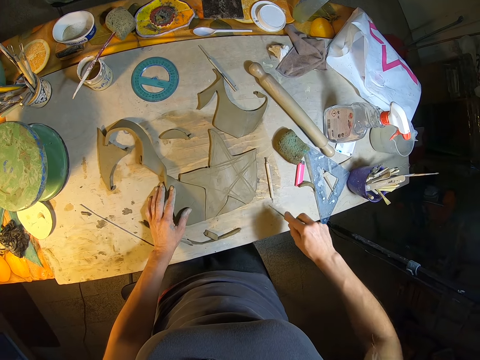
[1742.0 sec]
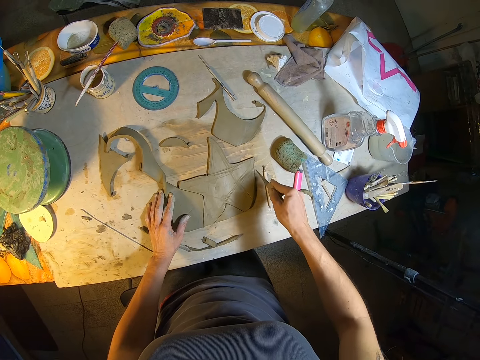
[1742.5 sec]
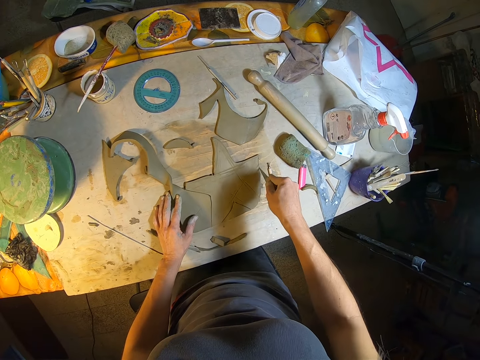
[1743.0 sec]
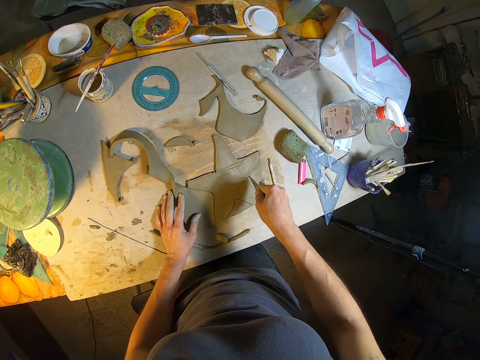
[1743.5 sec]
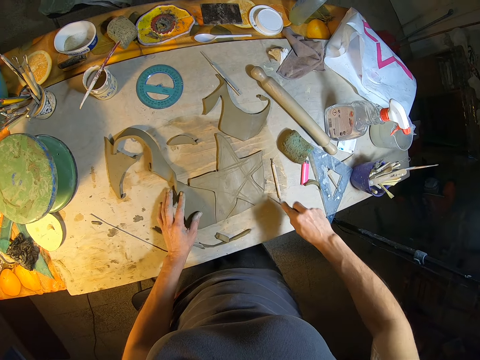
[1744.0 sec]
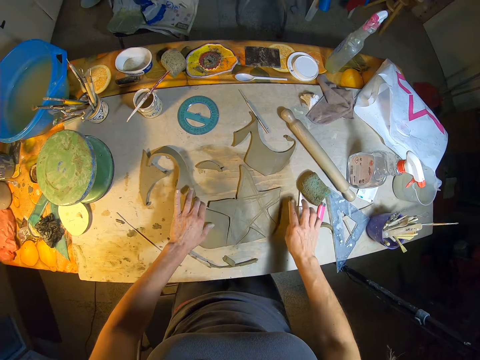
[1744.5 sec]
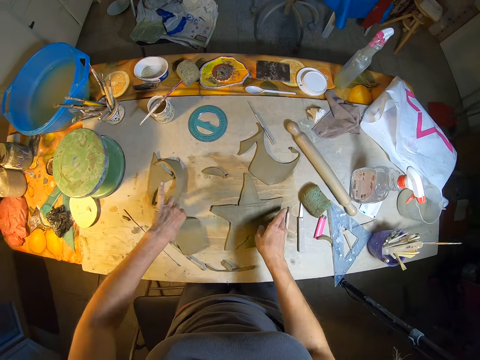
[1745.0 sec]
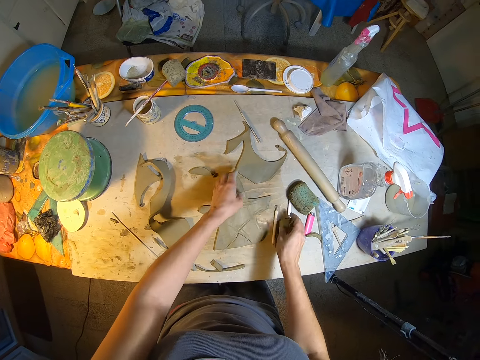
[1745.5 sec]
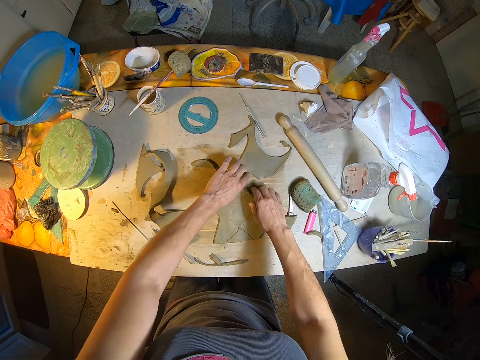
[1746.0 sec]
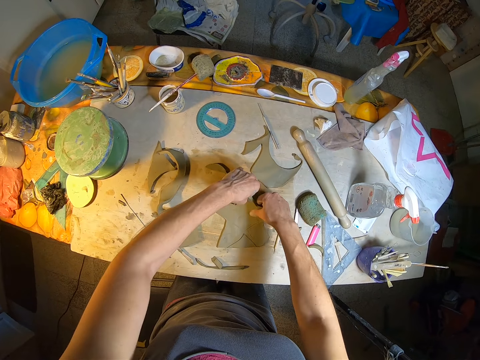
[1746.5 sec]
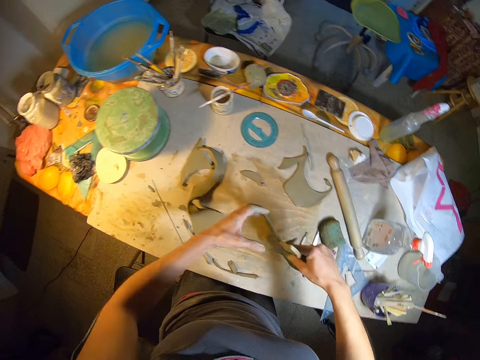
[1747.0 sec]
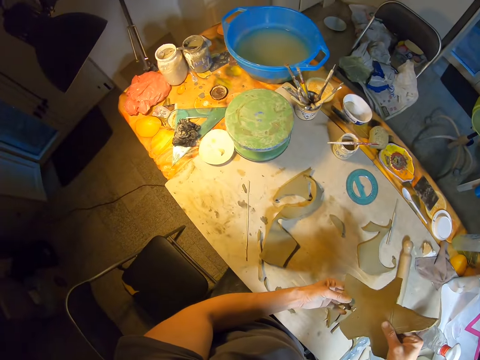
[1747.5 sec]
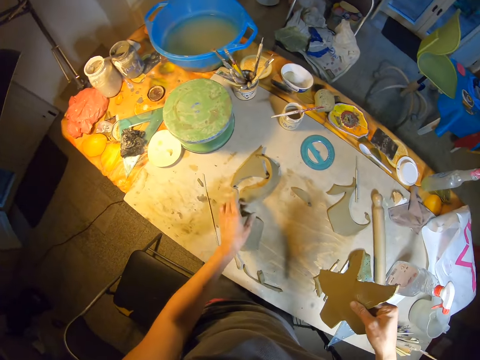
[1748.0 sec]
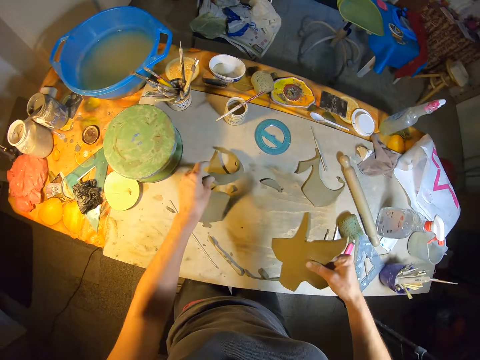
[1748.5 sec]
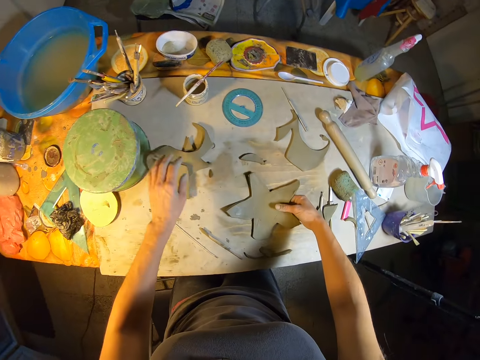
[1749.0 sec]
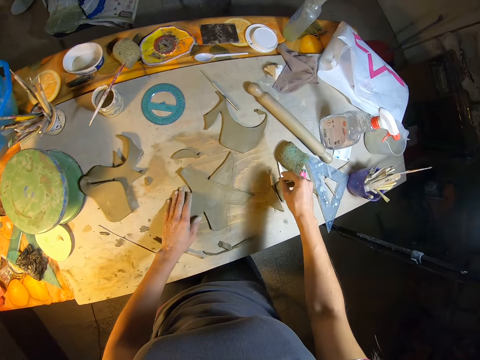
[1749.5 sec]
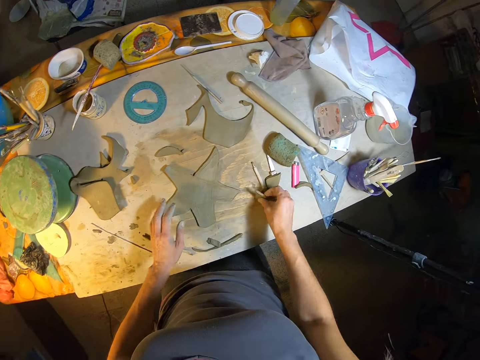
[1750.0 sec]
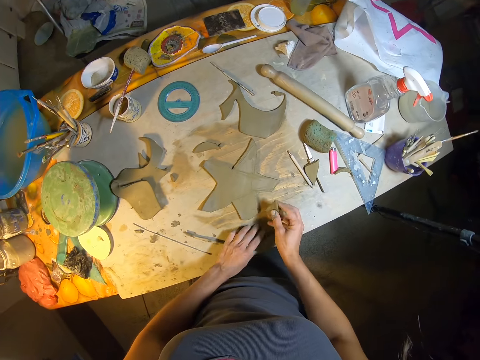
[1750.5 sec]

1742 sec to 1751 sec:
The camera wearer drops the knife on the table with her right hand. She removes the cut out part of the craft piece or mold clay on the table with her left hand. She picks the craft piece from the table with both hands. She moves the cut out part of the craft piece on the table with her left hand. She drops the craft piece on the table with her right hand. She checks the cut out part of the craft piece with both hands. She picks a piece of mold clay.

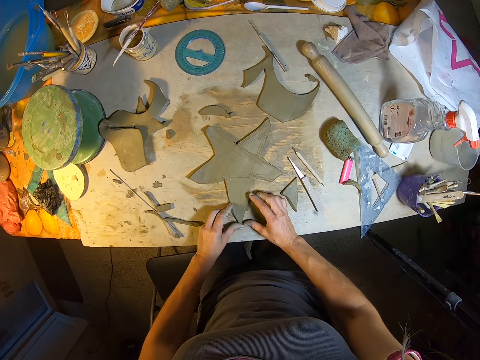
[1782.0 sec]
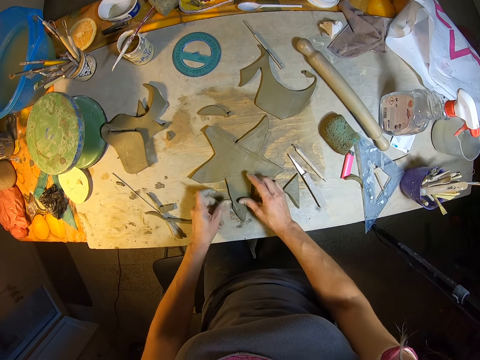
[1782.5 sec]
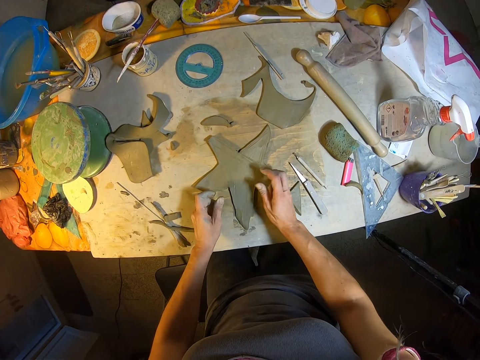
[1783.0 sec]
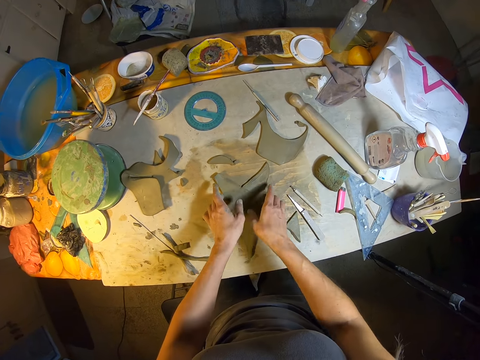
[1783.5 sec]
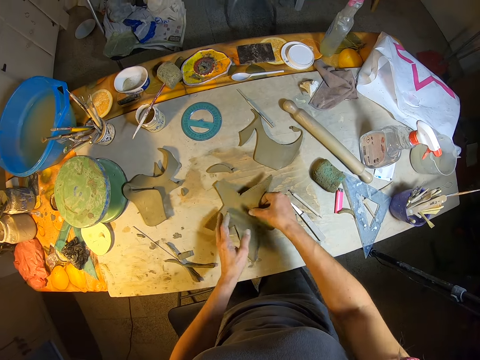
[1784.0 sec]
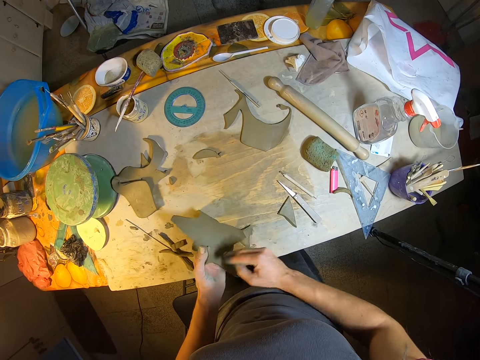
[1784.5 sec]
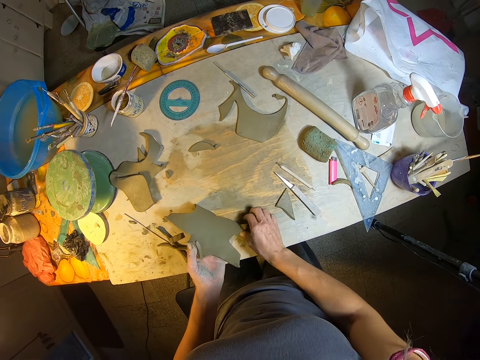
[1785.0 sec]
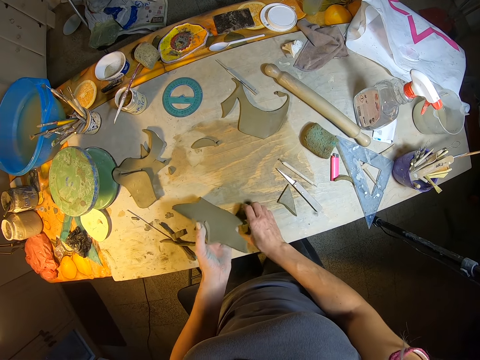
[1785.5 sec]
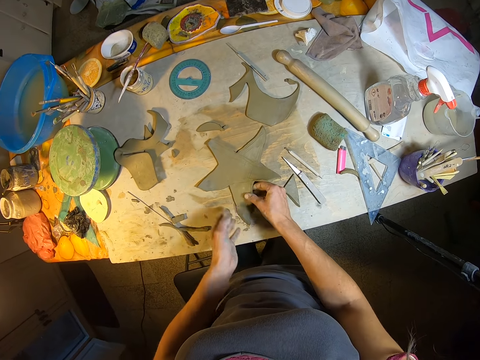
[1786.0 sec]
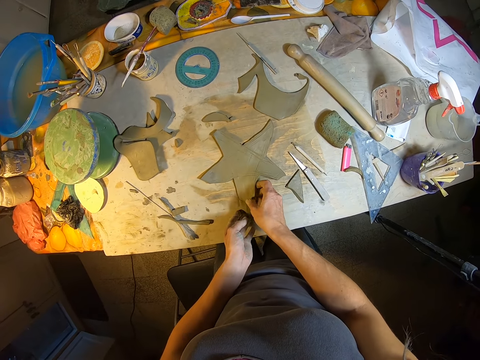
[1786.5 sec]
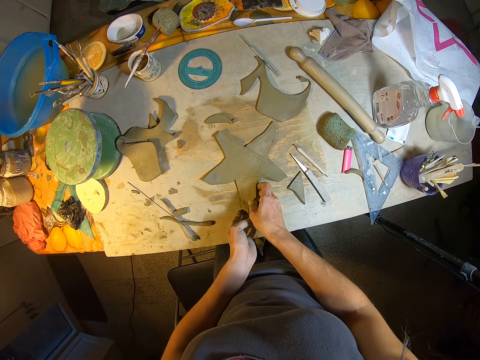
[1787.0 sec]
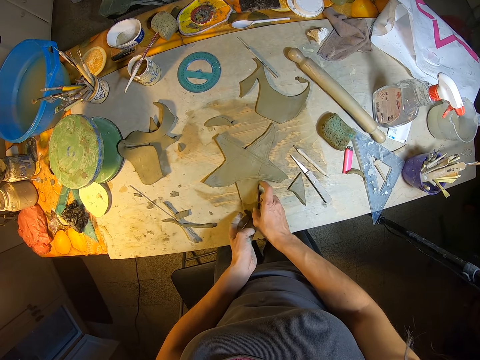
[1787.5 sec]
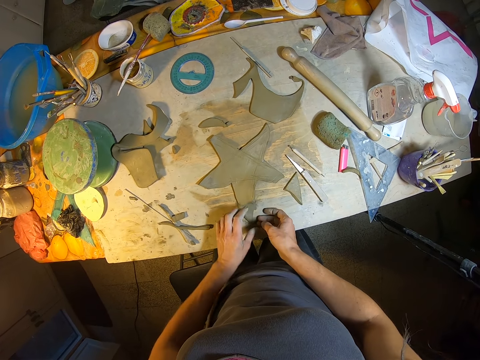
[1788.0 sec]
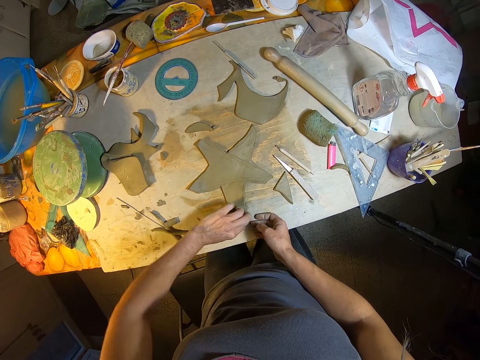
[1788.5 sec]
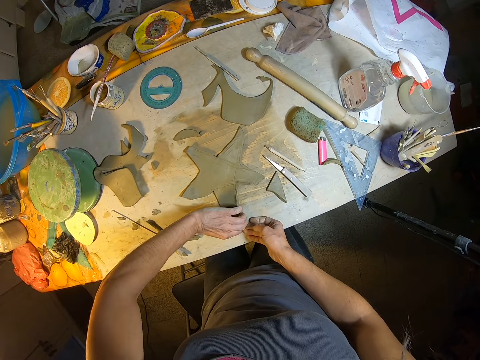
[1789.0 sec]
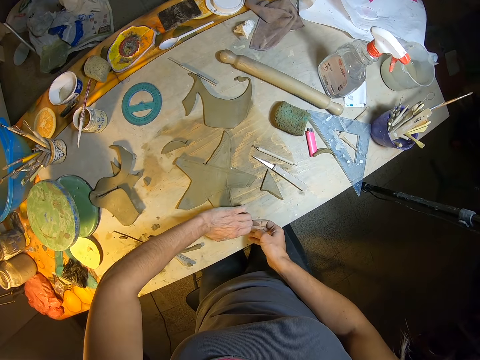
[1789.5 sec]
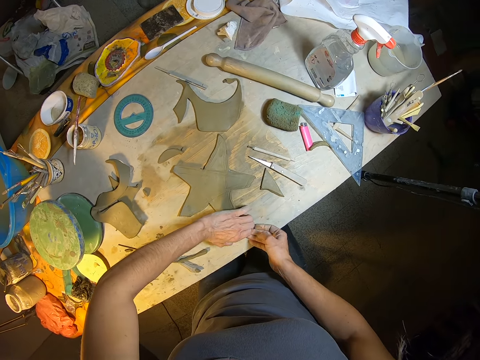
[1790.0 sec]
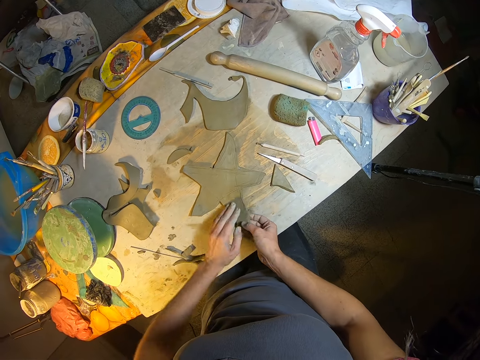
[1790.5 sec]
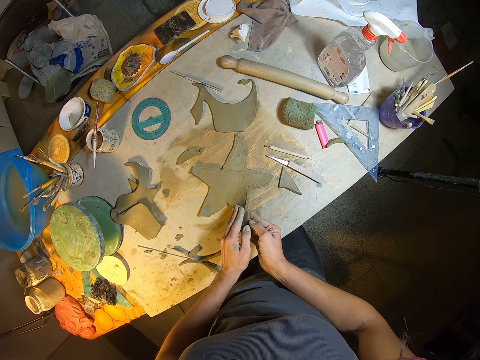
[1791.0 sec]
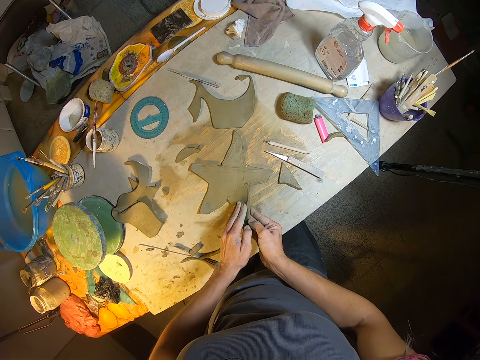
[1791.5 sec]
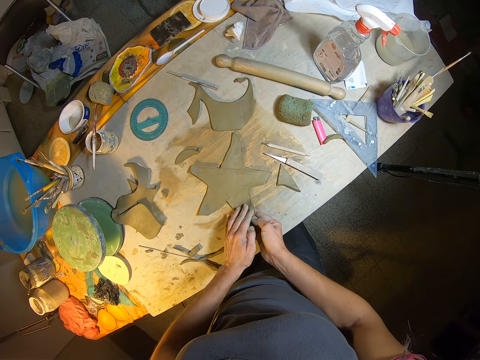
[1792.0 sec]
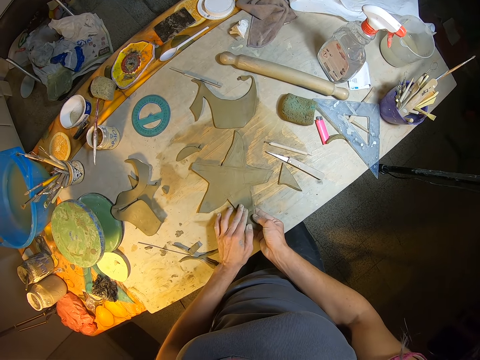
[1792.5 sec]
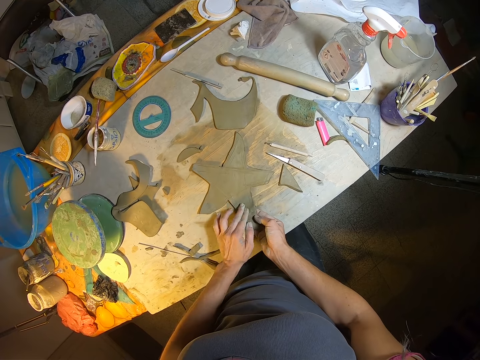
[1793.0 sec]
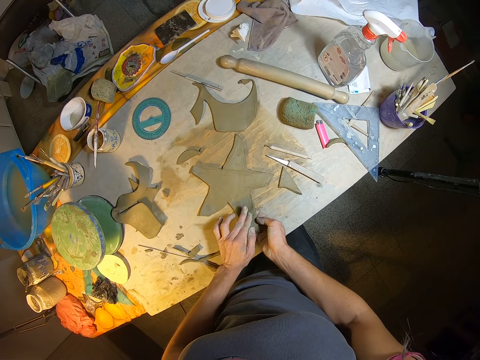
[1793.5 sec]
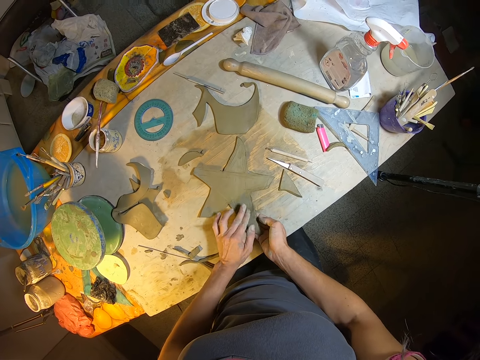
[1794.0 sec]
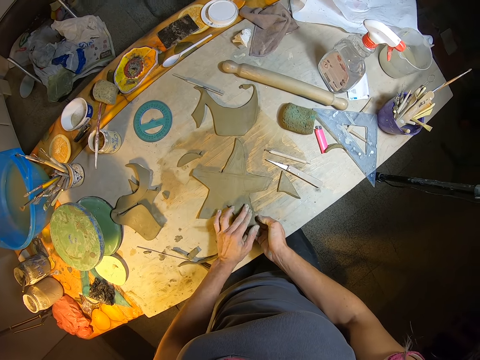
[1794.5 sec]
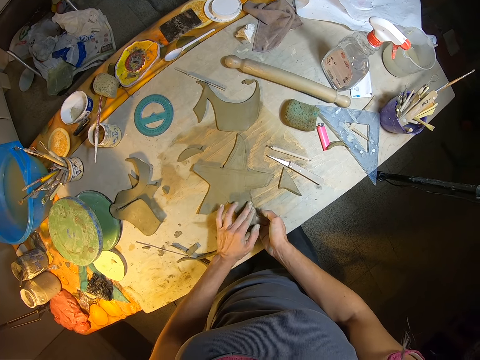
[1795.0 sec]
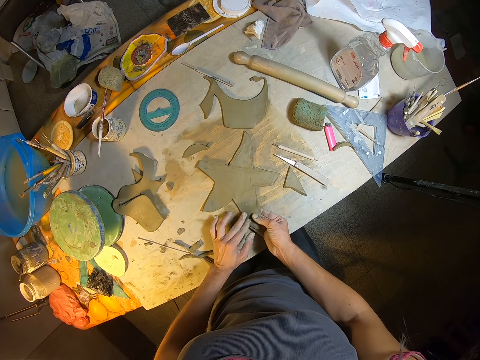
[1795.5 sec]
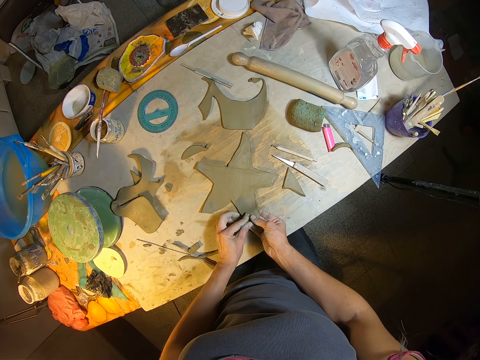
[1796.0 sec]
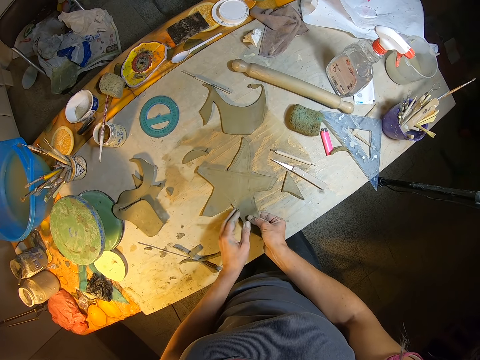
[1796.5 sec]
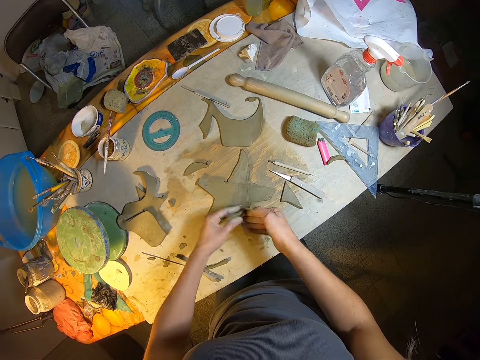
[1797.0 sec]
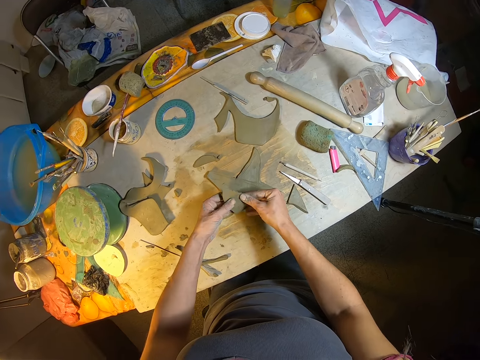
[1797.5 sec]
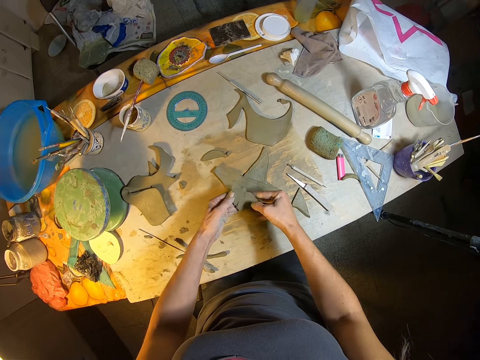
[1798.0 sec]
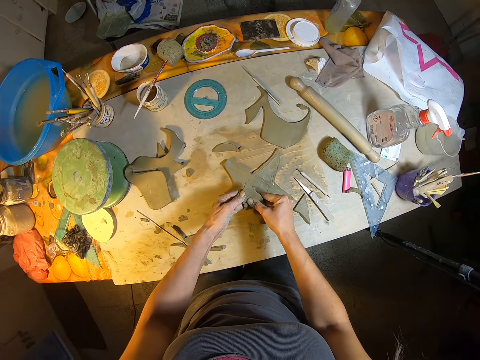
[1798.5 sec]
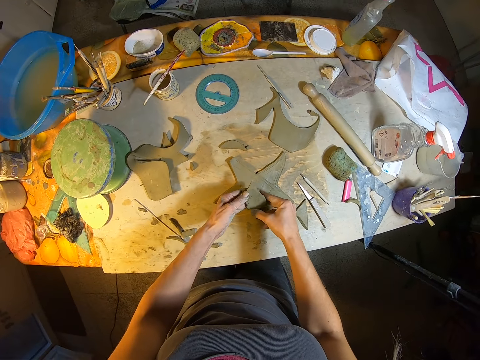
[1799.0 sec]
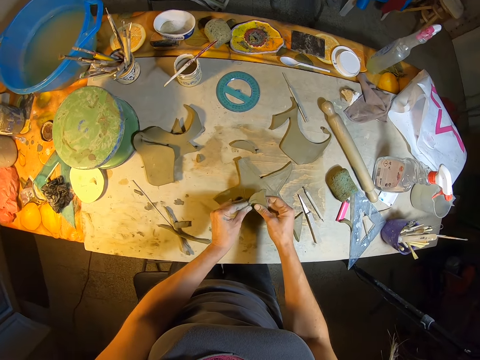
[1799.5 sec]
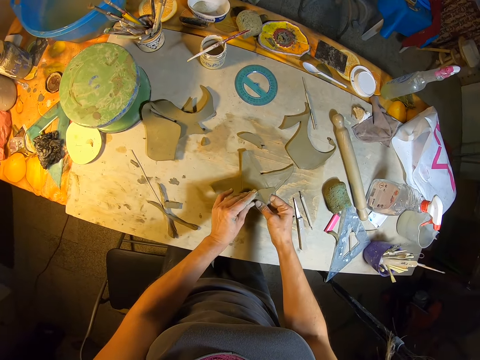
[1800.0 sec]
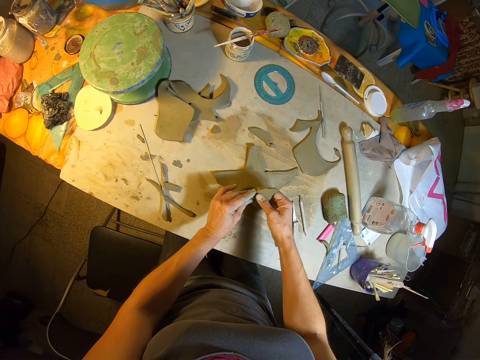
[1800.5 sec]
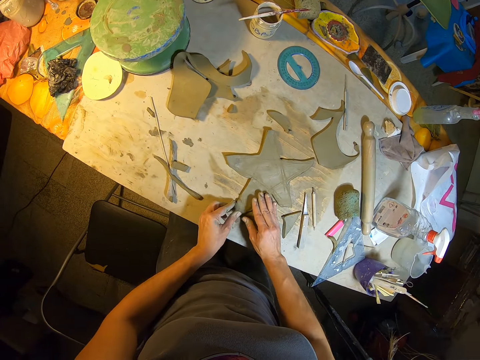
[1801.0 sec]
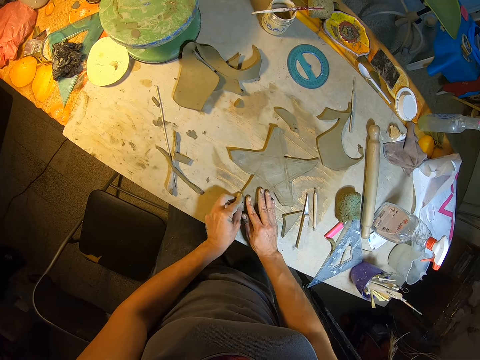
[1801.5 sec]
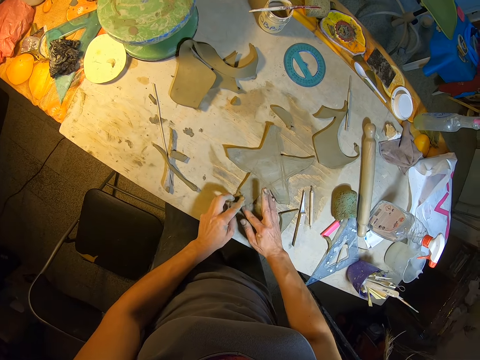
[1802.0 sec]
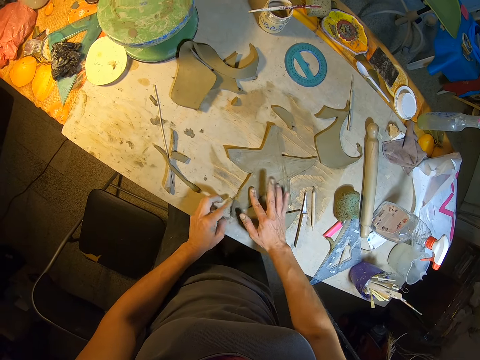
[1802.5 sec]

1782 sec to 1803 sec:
The camera wearer lifts the craft piece or mold clay from the table with both hands. She drops the craft piece on the table with both hands. She joins the mold clay on the other mold clay. She retouches one end of the craft piece on the table with both hands.
